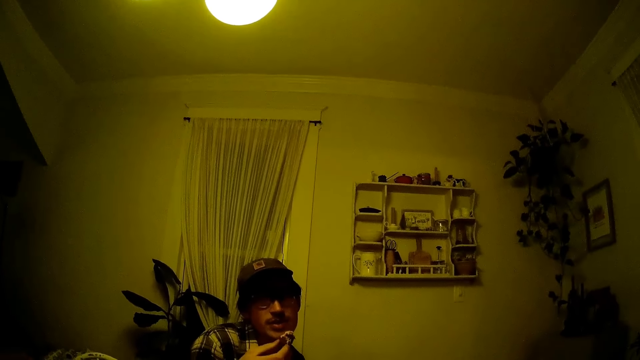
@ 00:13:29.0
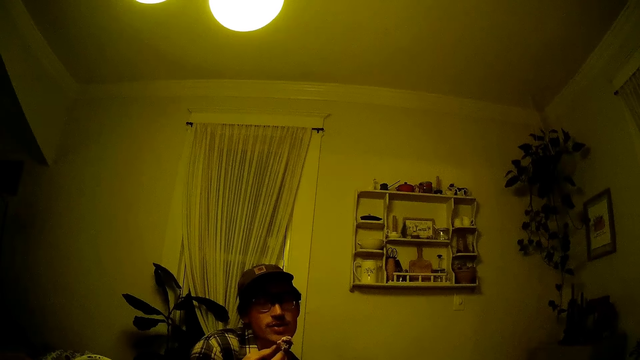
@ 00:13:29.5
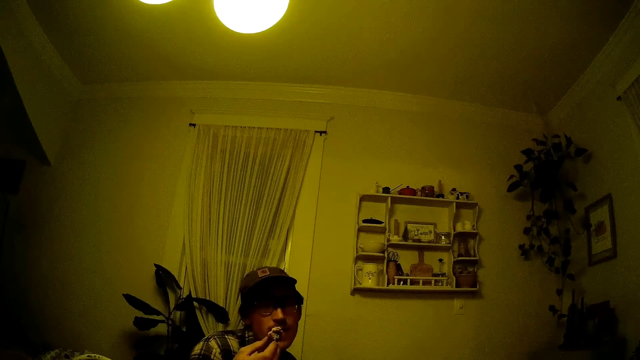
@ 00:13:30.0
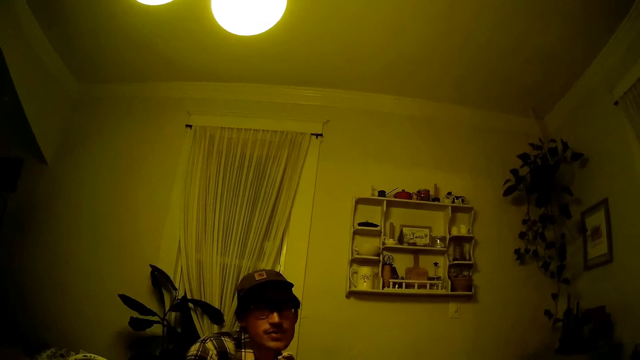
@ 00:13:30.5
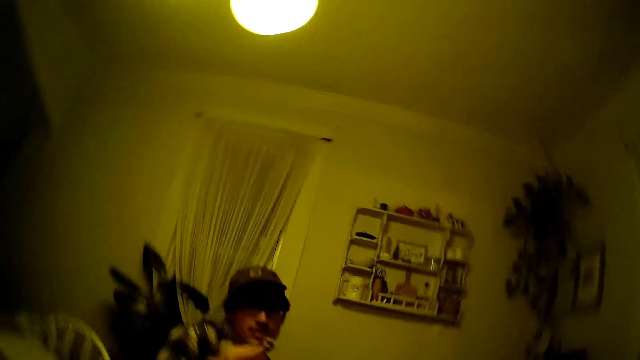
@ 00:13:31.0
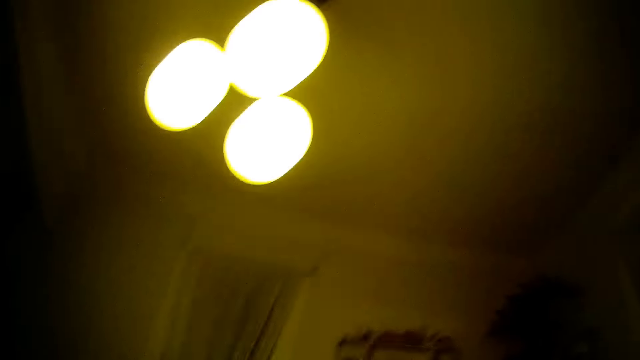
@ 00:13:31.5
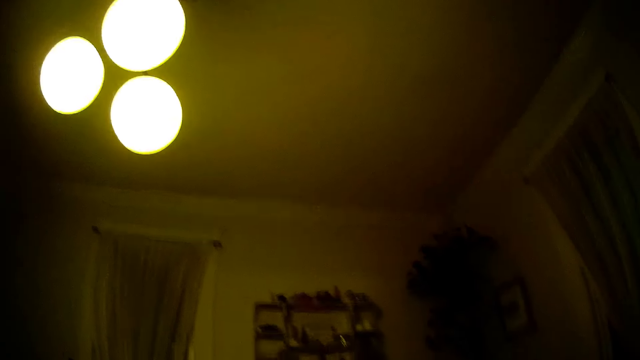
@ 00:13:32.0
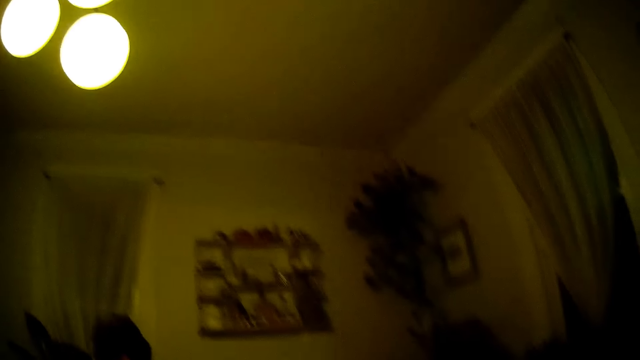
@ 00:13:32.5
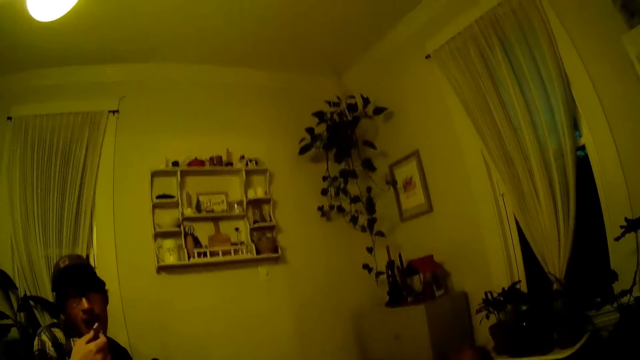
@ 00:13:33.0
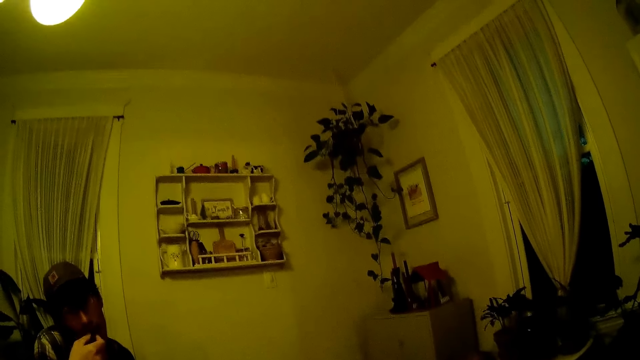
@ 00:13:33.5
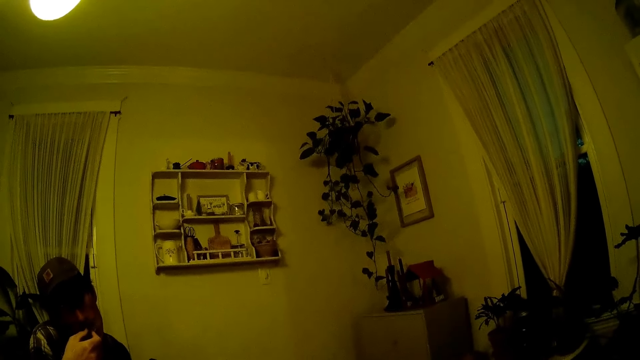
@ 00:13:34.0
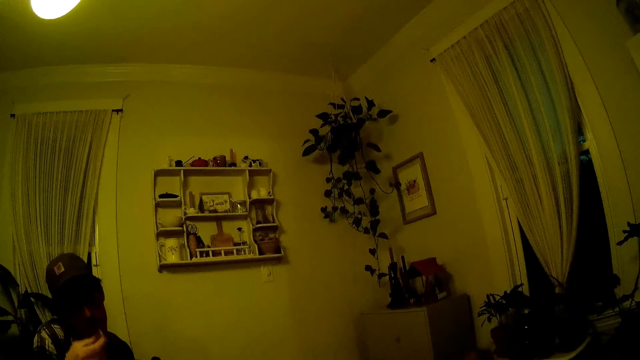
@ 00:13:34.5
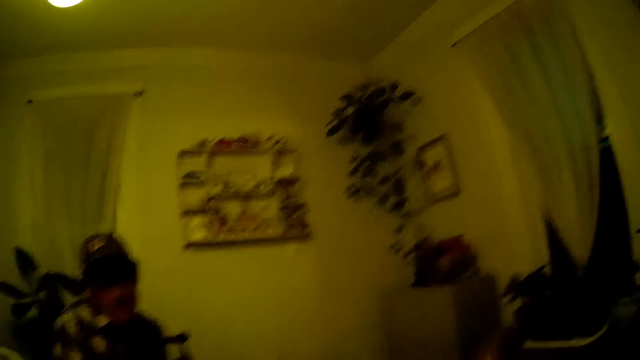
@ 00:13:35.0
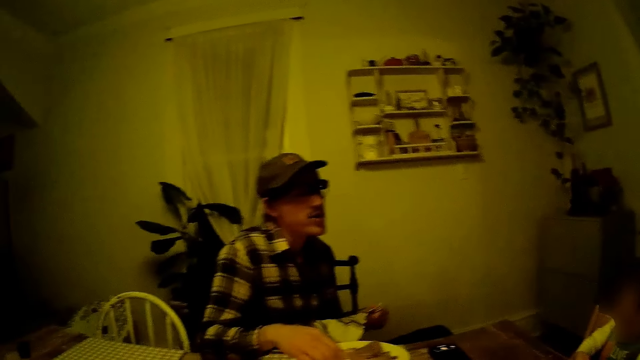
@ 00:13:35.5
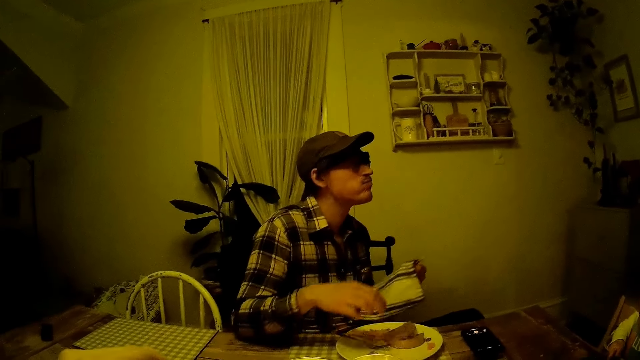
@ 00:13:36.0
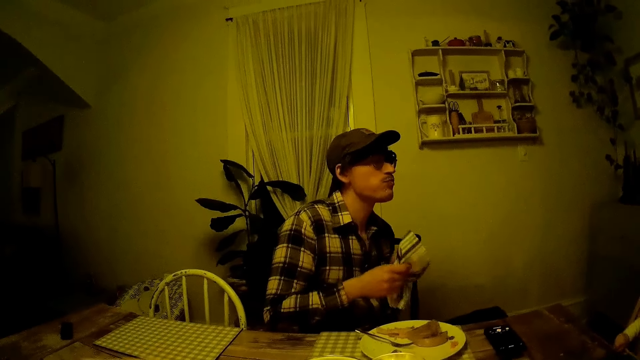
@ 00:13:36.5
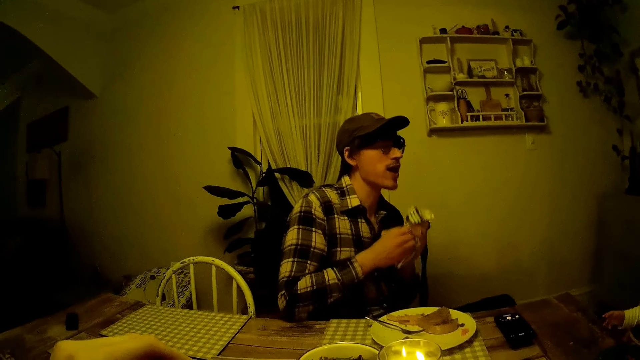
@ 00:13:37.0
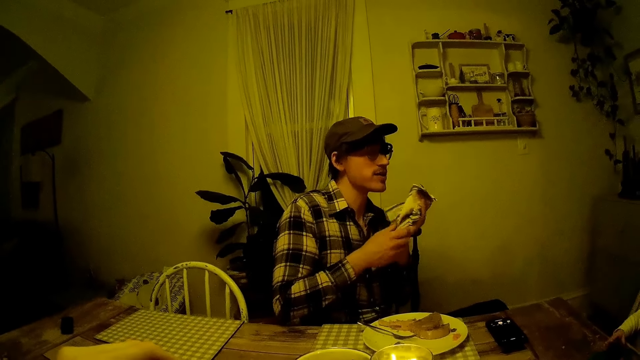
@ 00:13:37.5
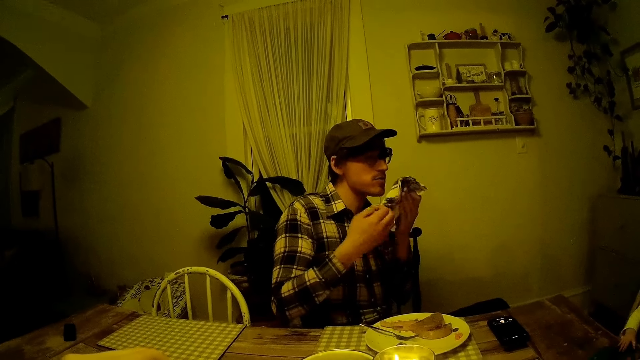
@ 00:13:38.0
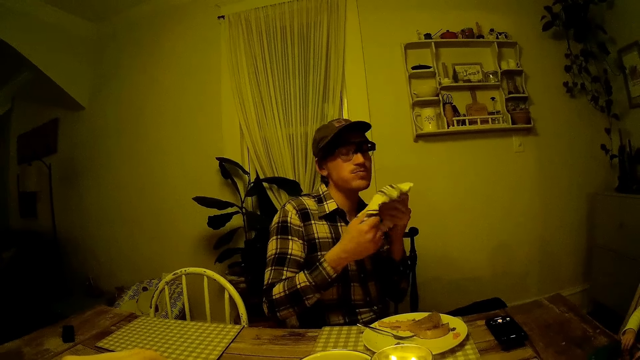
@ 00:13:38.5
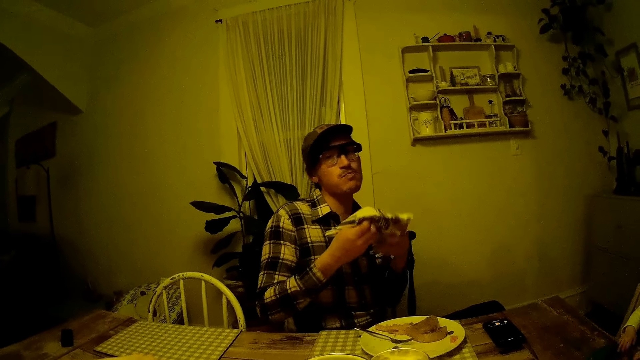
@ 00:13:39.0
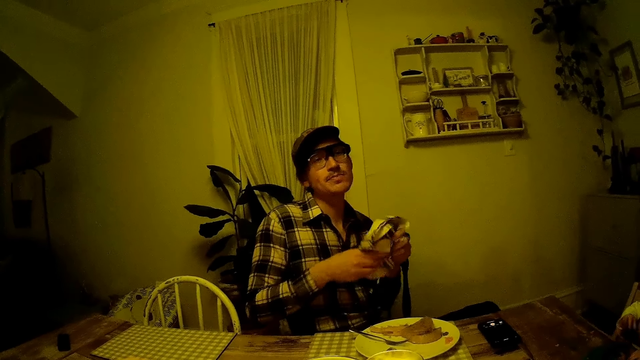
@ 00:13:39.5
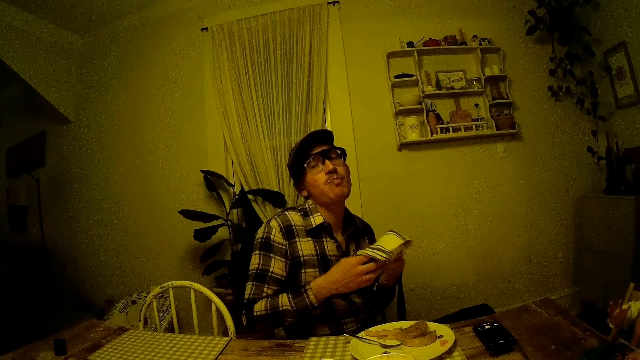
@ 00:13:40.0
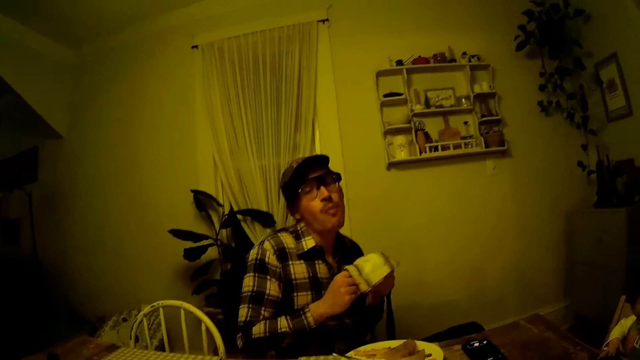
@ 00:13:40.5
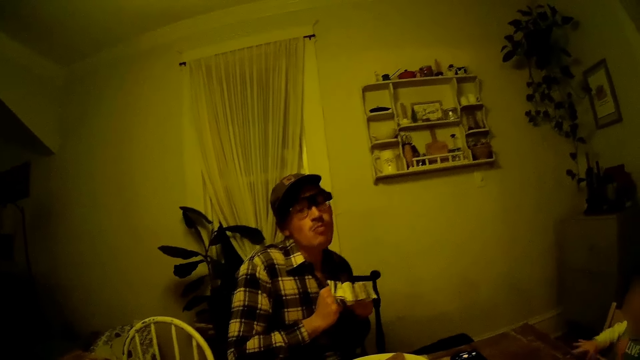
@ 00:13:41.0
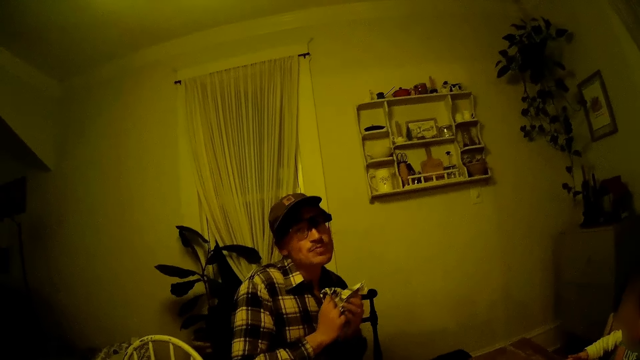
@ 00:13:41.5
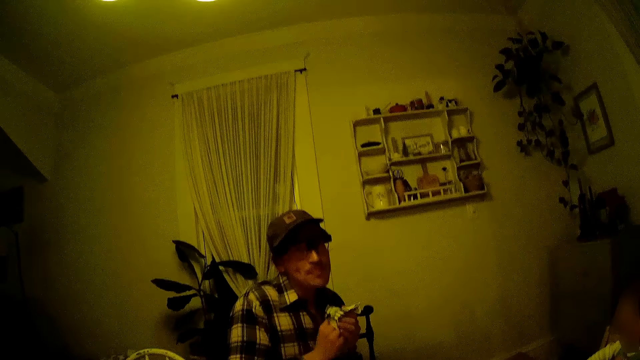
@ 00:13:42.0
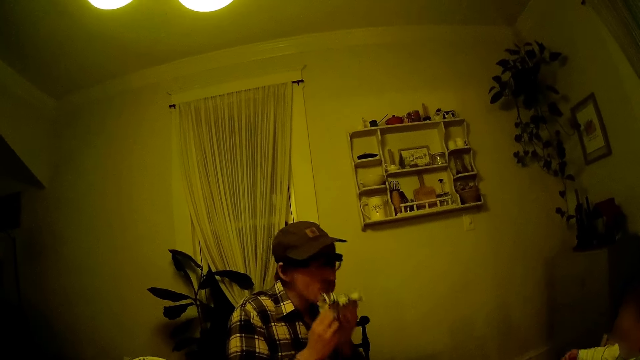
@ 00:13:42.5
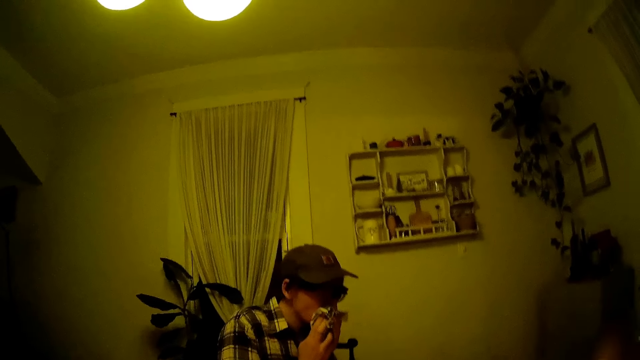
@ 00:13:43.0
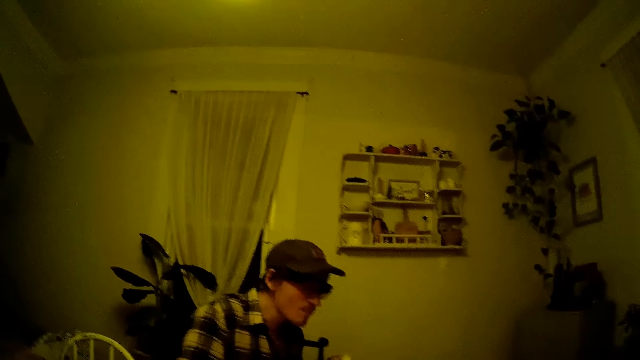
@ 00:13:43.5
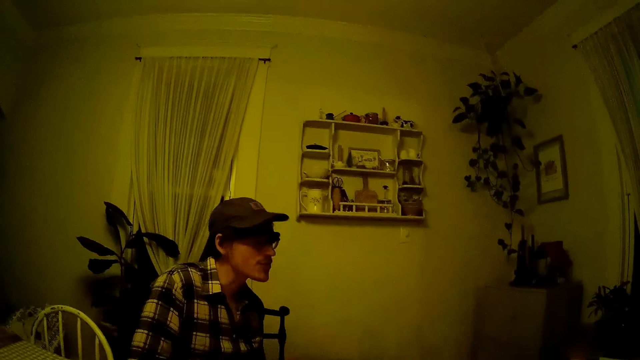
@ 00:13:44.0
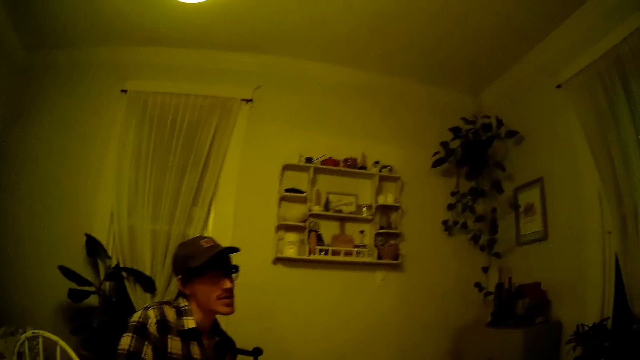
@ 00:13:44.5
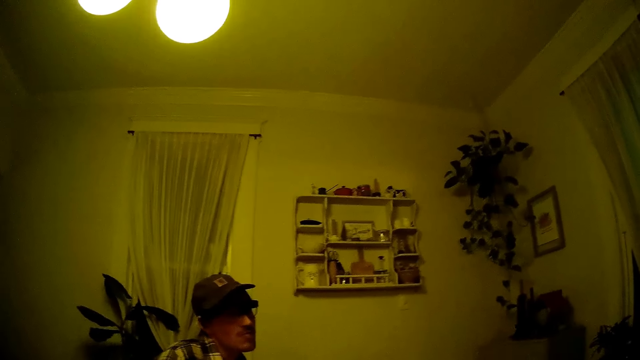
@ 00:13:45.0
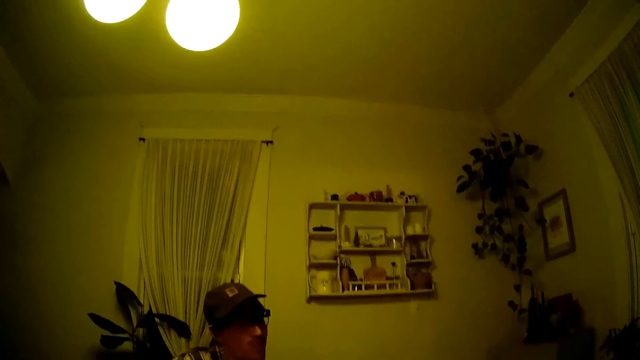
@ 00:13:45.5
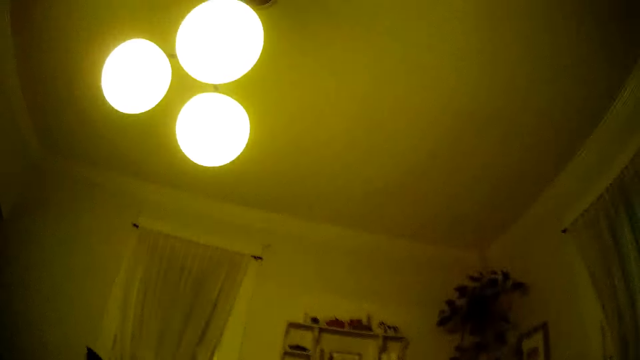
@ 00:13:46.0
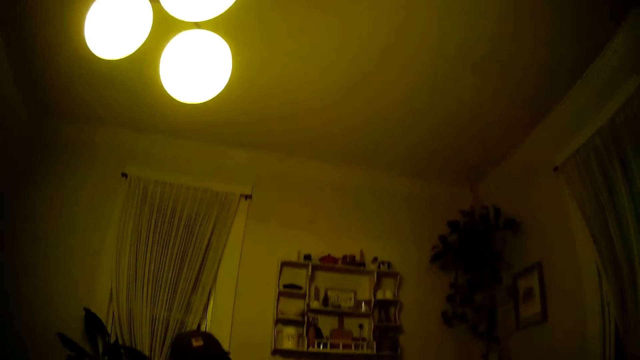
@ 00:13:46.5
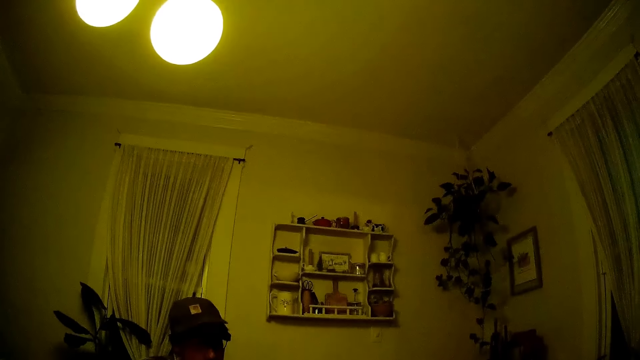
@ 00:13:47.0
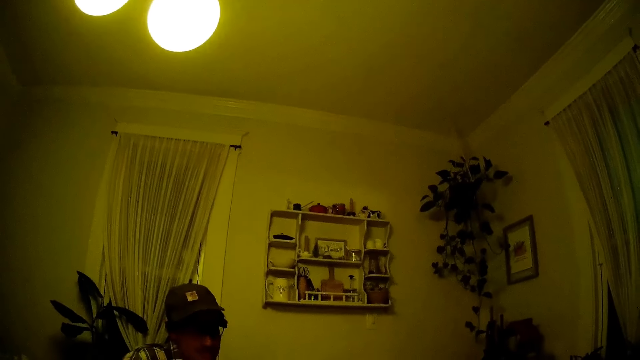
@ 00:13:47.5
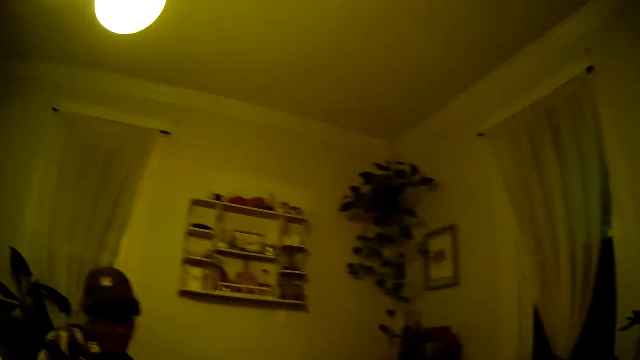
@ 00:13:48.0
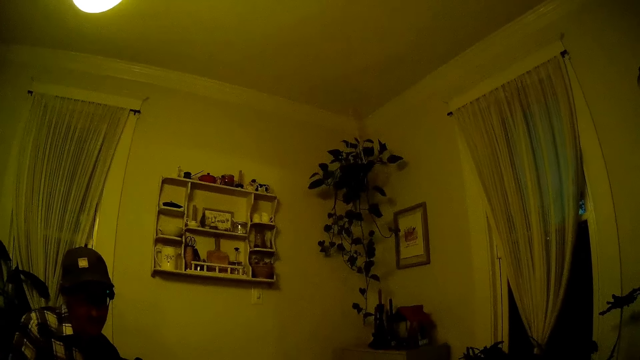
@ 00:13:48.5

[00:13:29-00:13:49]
A man eats a piece of steak in his right hand. He talks. He wipes his right hand with a handkerchief in his left hand. He uses a napkin on his hands. The camera wearer talks. The man wipes his mouth with the handkerchief in both hands.
